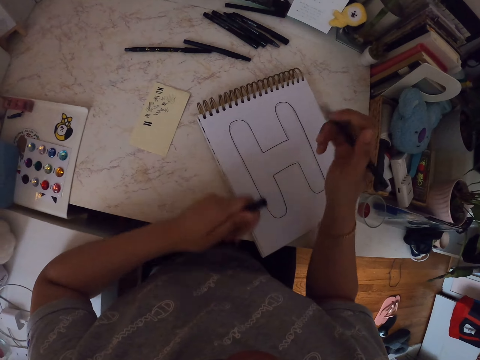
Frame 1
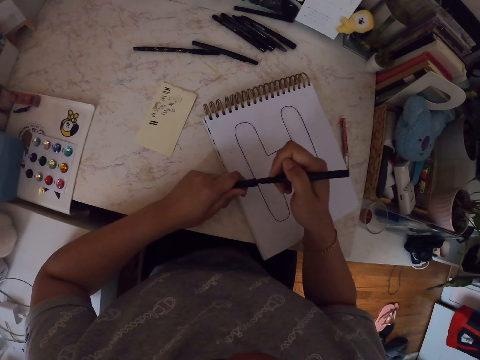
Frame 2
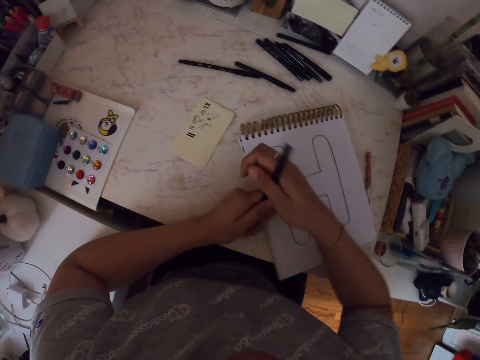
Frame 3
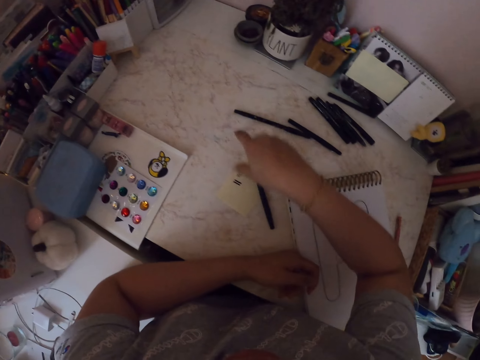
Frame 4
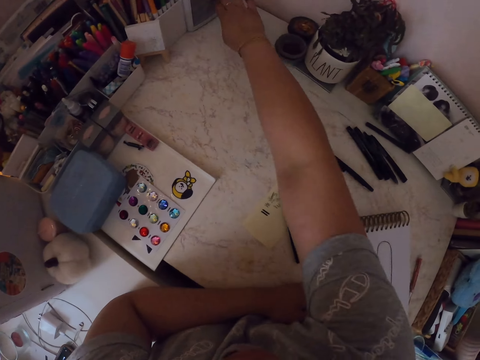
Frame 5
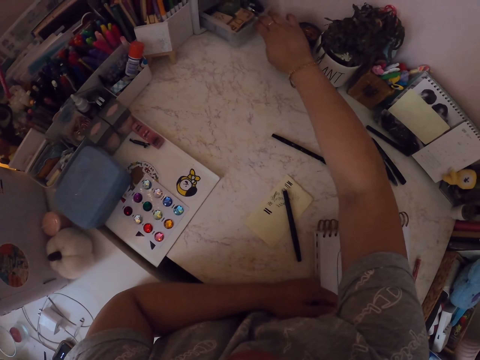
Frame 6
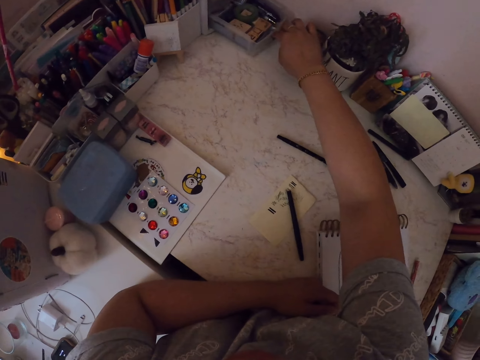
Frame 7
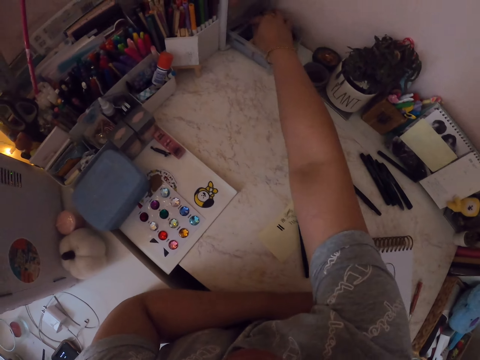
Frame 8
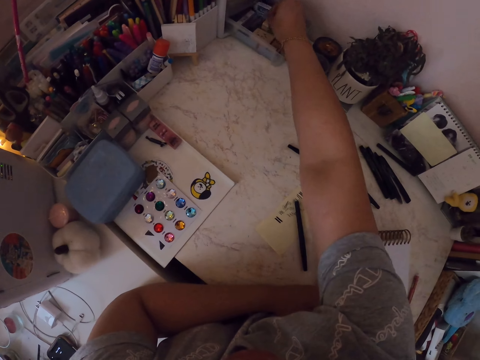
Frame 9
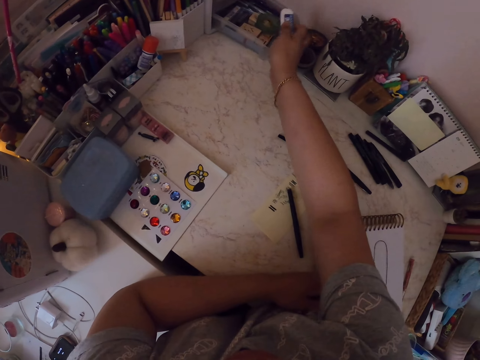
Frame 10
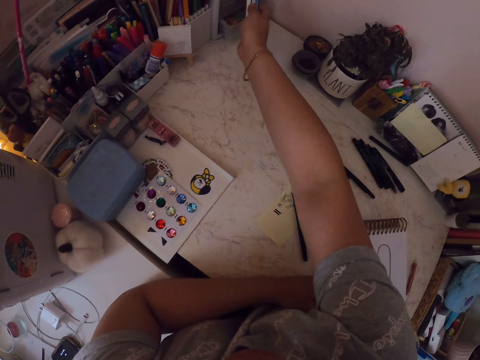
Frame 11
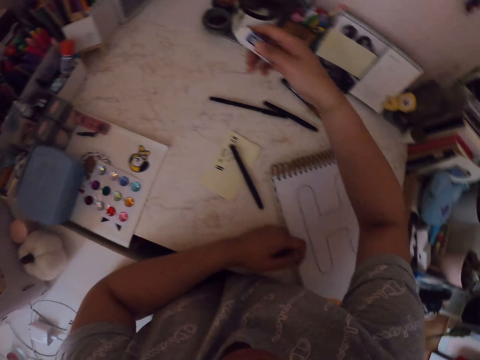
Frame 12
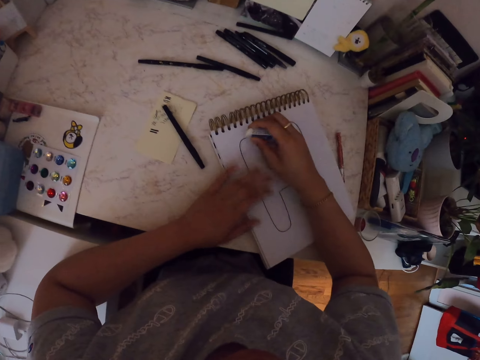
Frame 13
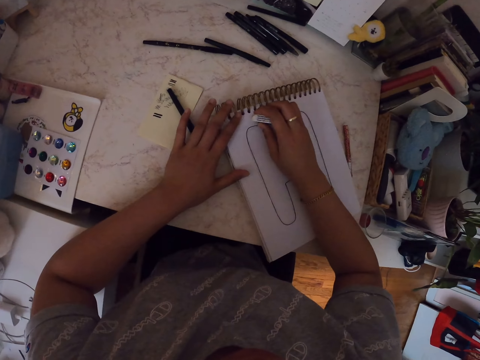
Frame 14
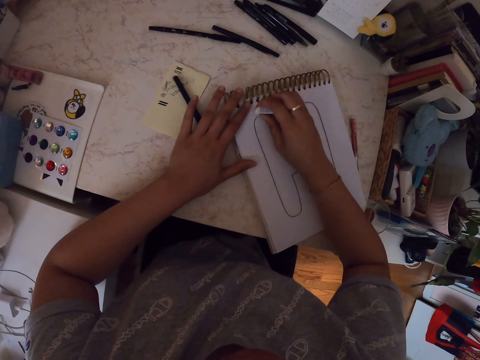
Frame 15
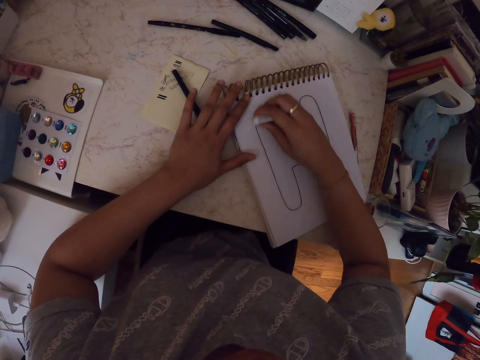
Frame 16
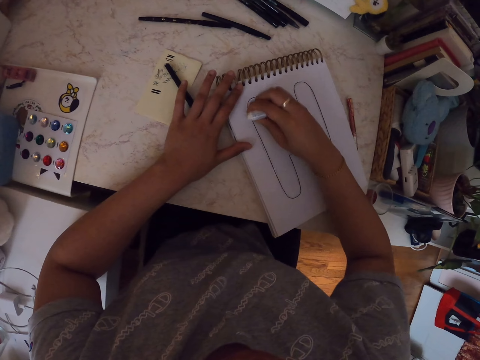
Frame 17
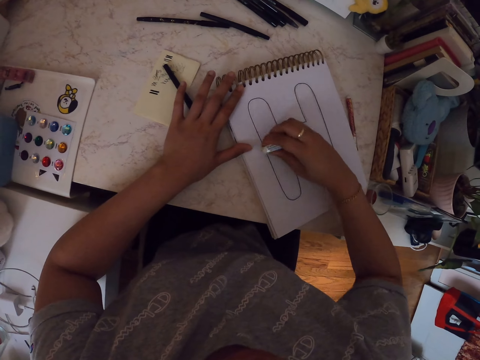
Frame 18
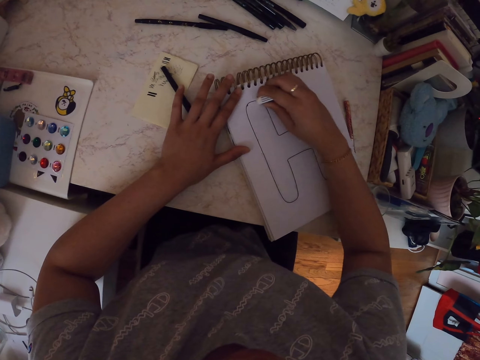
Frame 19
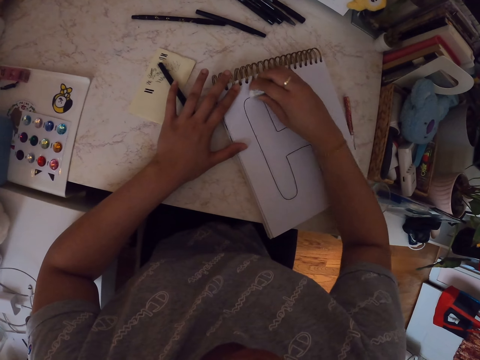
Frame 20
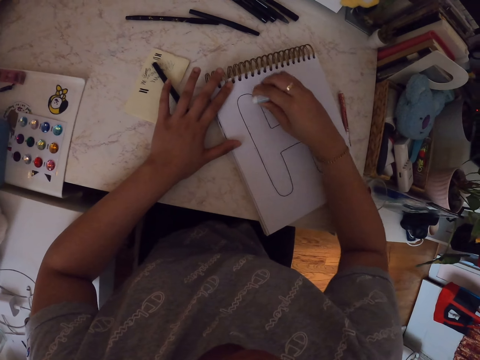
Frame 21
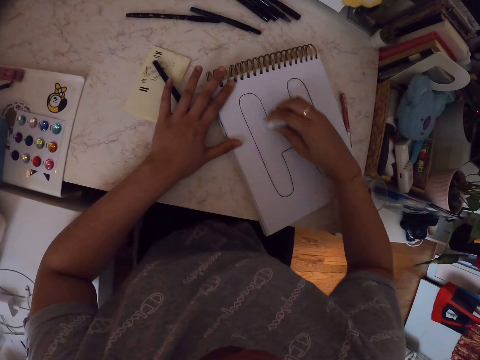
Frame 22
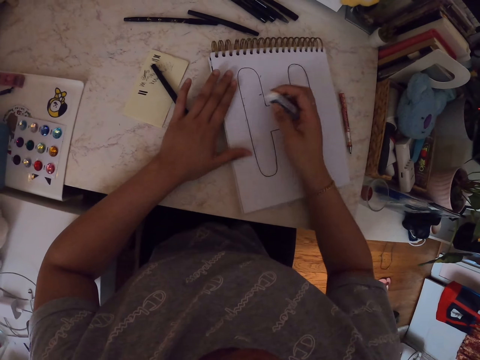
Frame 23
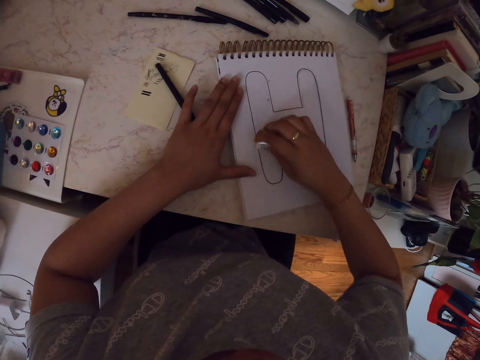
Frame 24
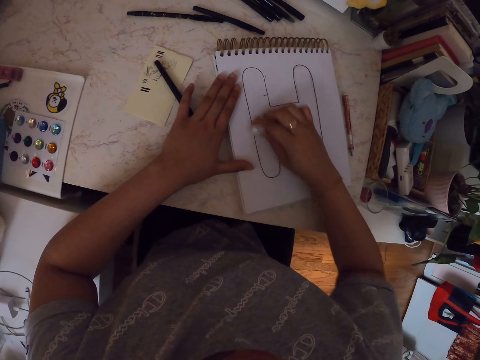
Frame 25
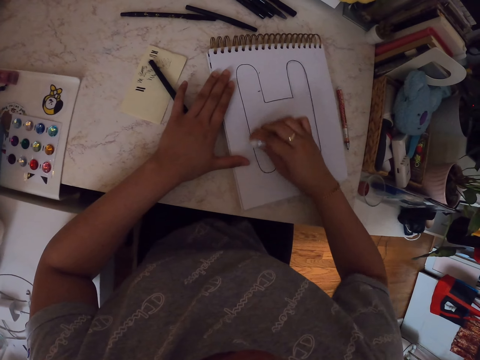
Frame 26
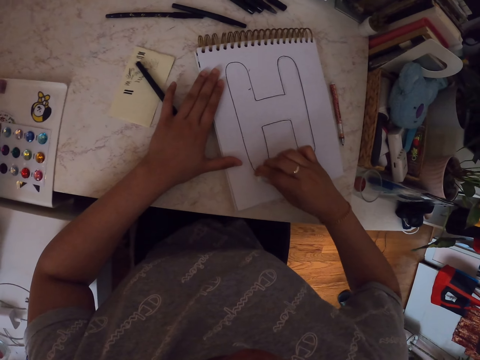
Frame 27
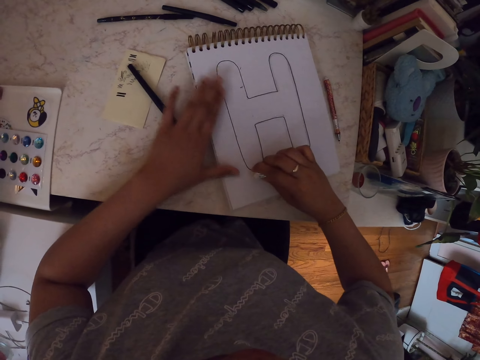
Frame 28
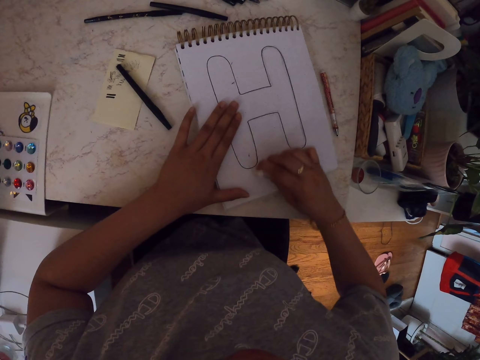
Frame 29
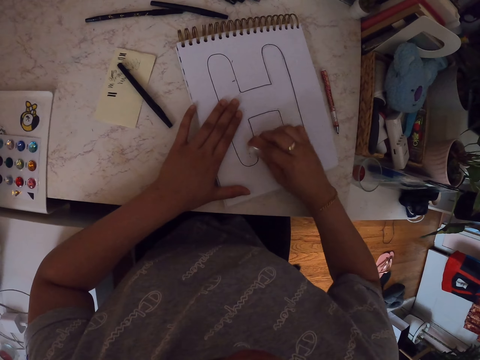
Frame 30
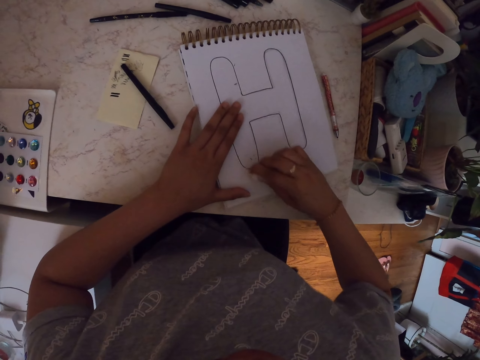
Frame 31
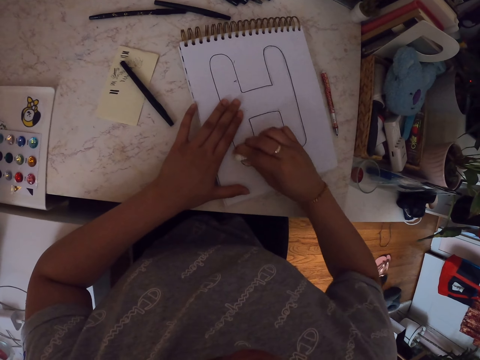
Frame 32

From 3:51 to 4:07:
The camera wearer removes the lid of the drawing pen. They return the lid of the drawing pen. They drop the pen on the table. They open the drawer. They pick up the rubber. They close the drawer. They rub the drawing with the rubber. They move the drawing book. They rub the drawing with the rubber.

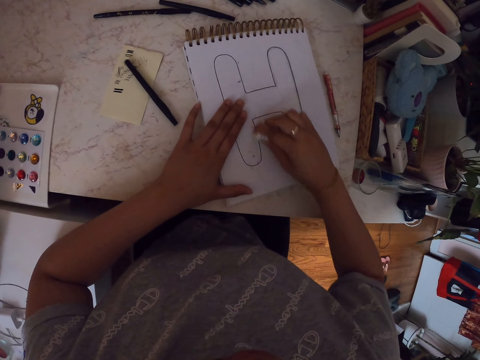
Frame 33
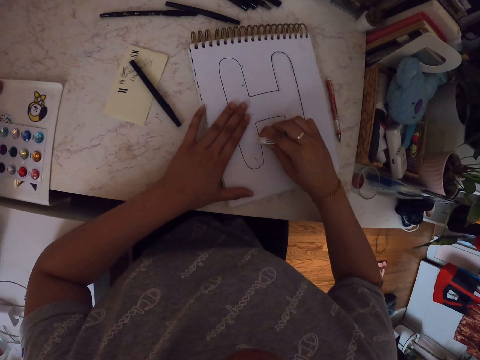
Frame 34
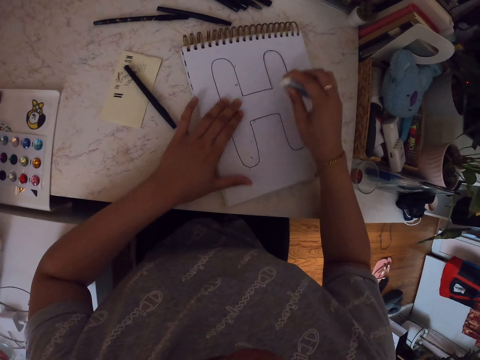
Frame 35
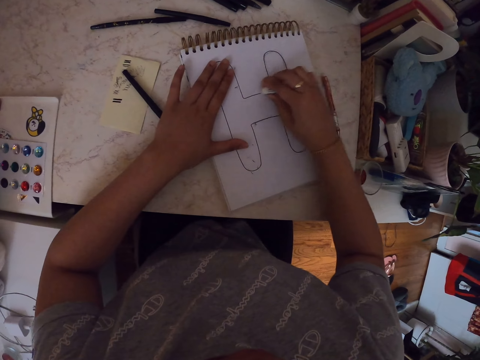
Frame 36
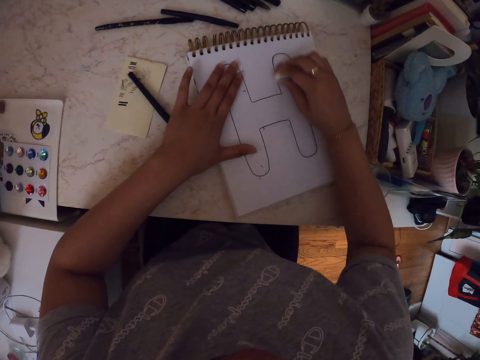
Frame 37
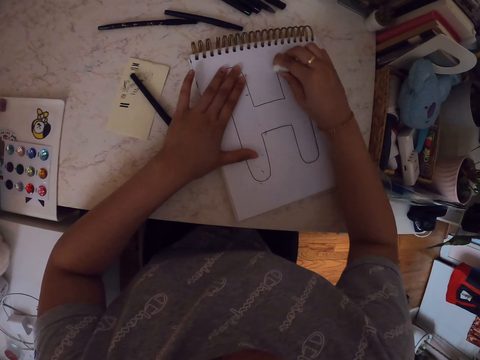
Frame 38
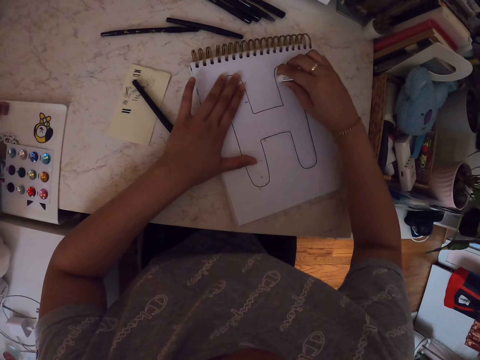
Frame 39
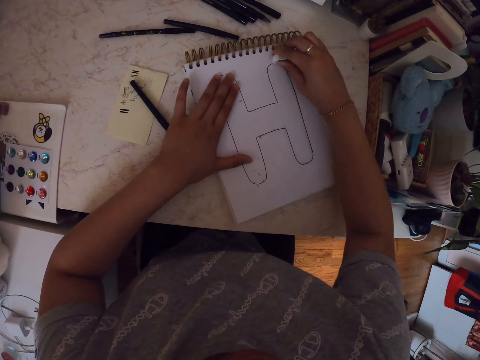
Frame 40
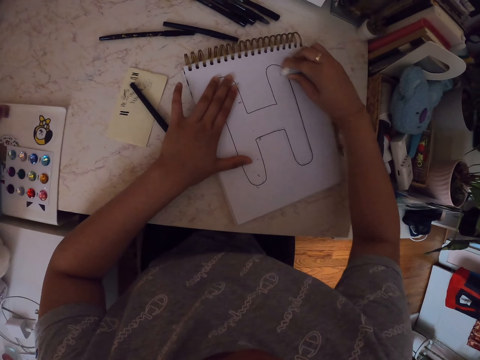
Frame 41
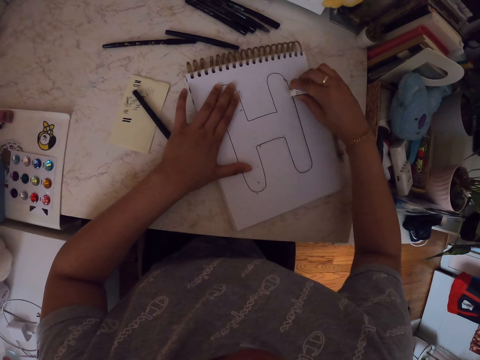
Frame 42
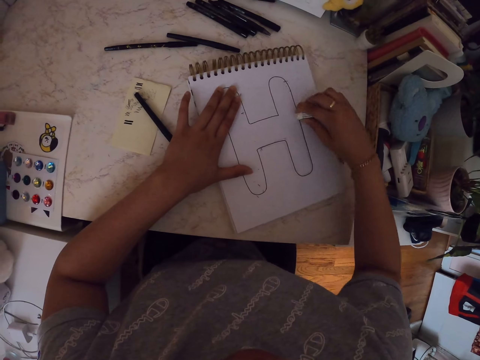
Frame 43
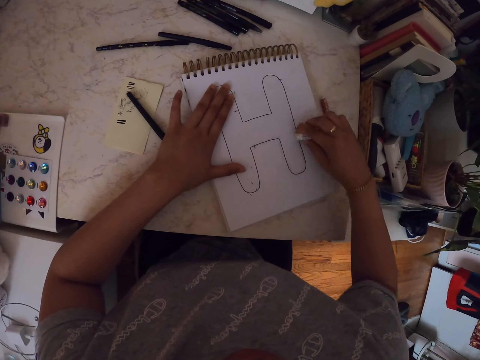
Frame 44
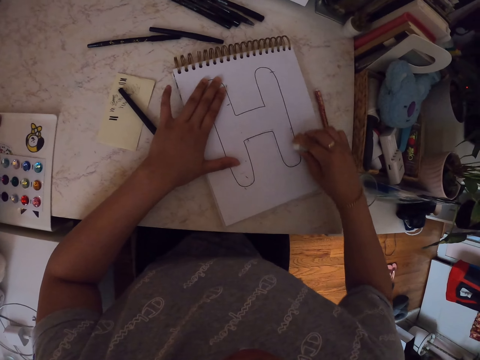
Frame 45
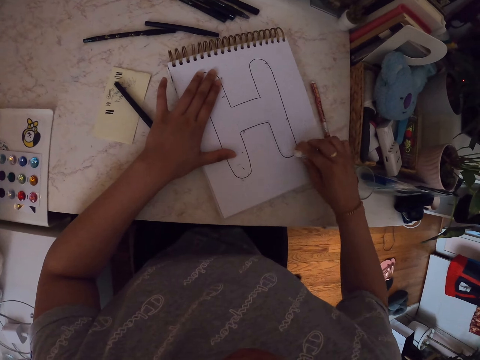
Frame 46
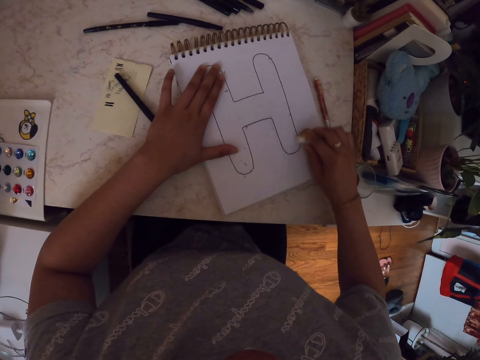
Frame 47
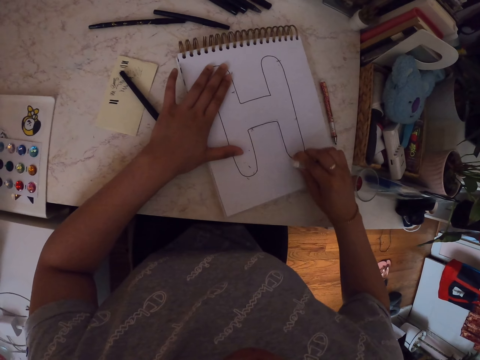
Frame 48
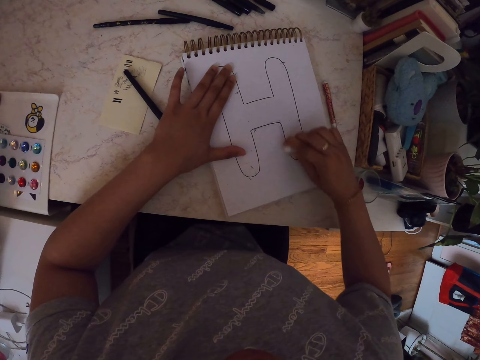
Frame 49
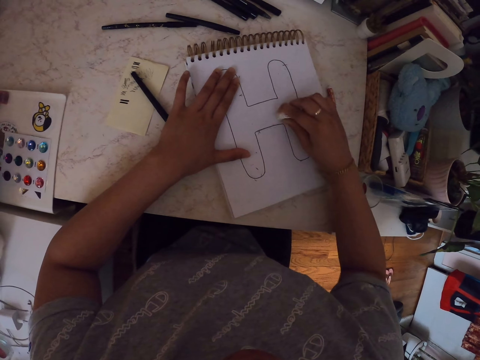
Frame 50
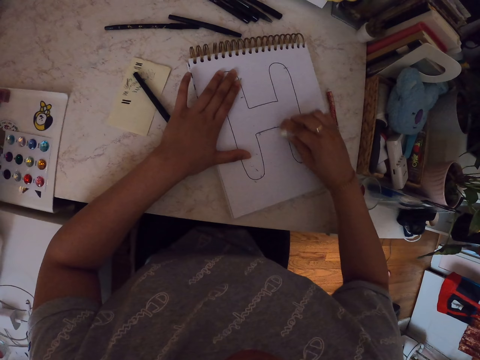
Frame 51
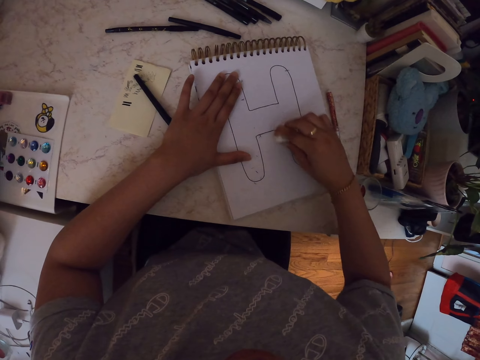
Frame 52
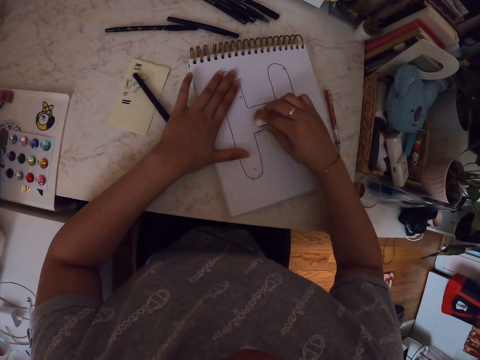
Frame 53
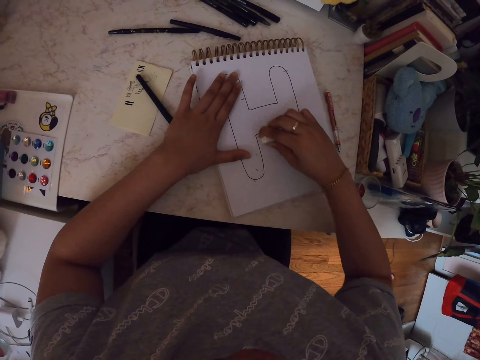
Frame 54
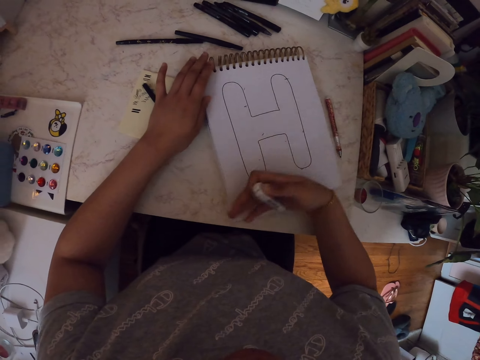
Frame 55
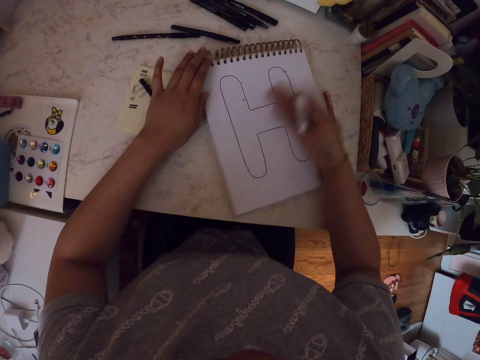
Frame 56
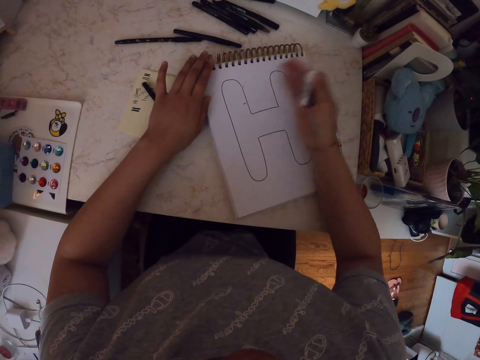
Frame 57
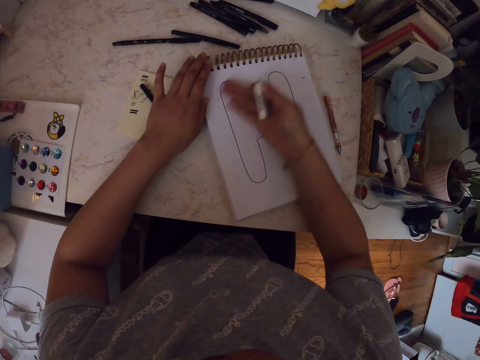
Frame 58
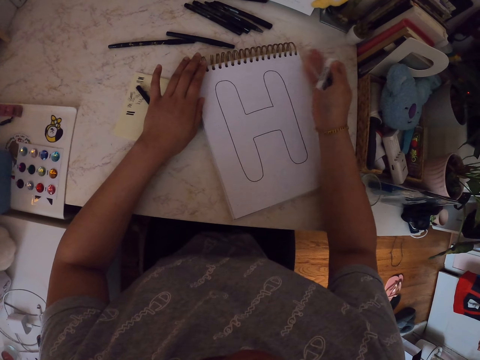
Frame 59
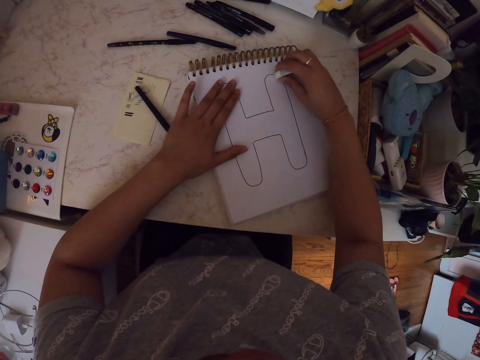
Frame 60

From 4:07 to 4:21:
The camera wearer moves his left hand. He rubs the drawing with a rubber. He moves his left hand. He wipes the drawing with his right hand.
